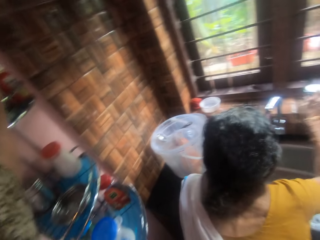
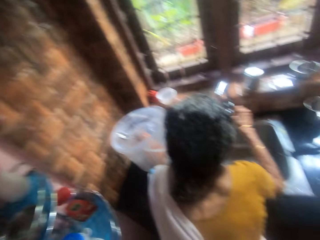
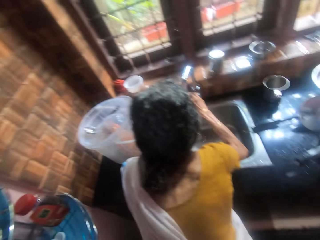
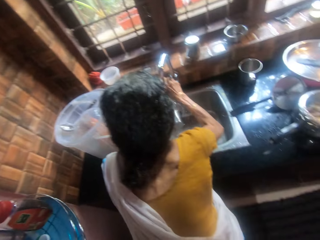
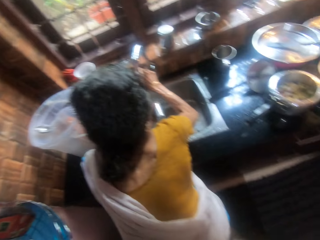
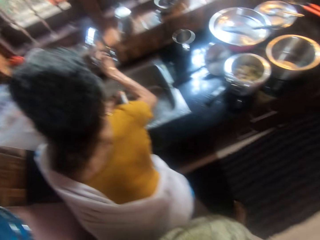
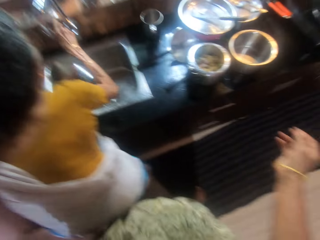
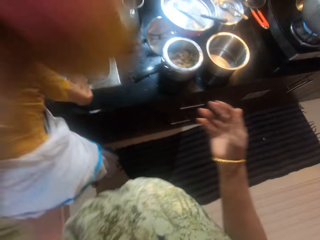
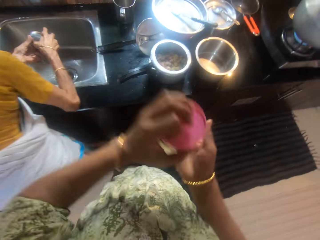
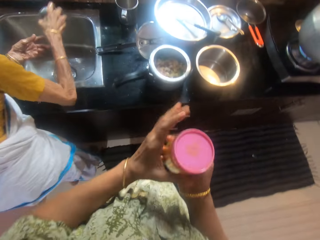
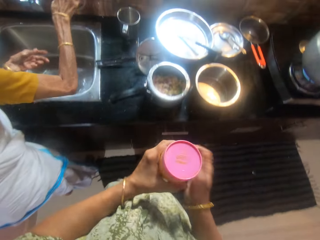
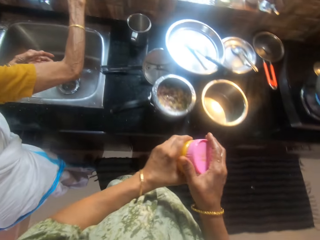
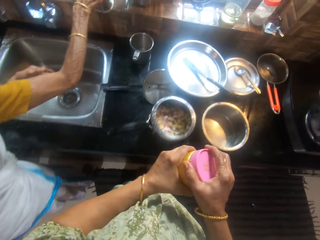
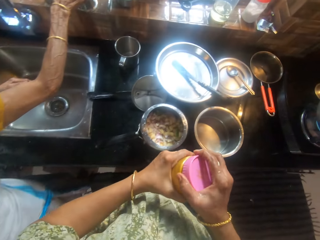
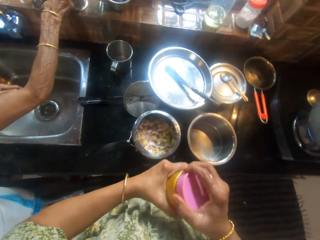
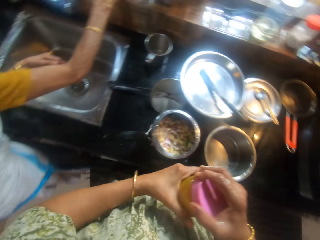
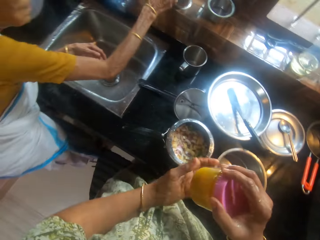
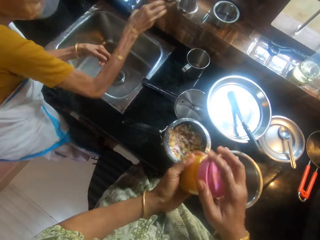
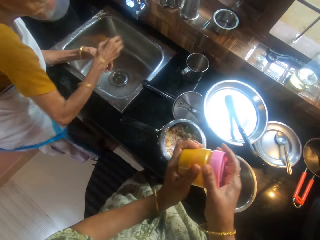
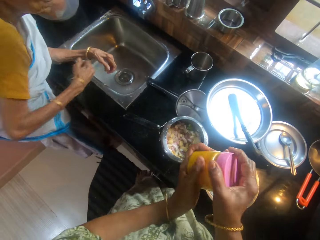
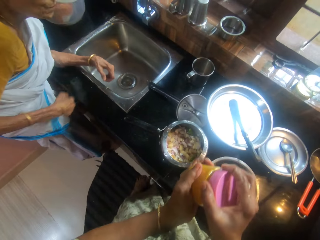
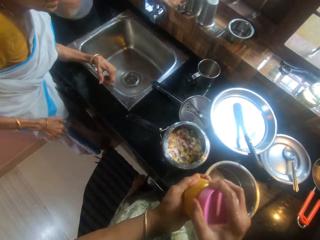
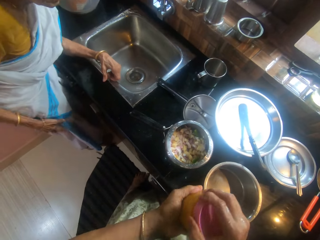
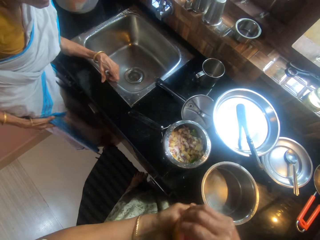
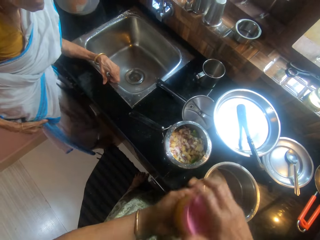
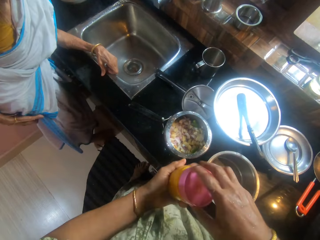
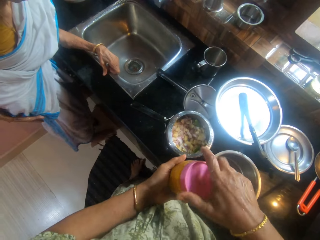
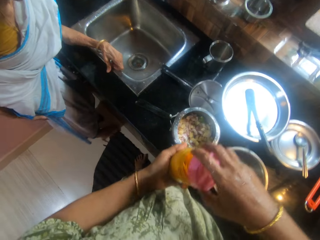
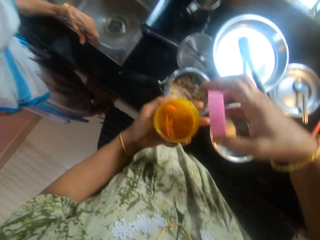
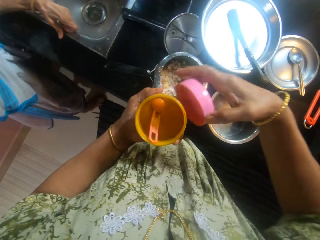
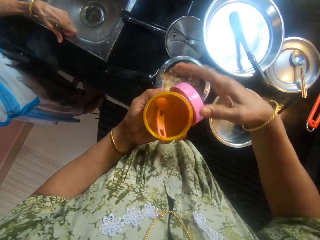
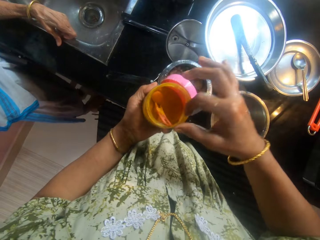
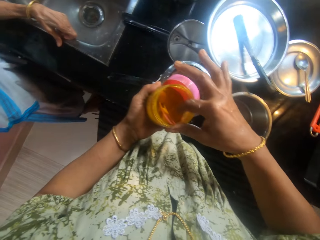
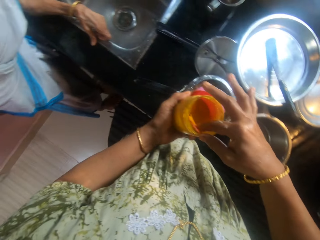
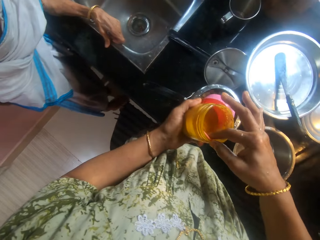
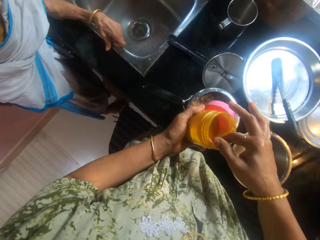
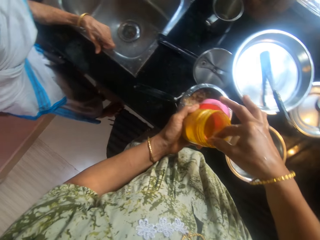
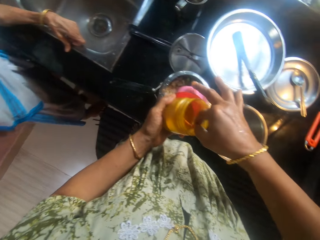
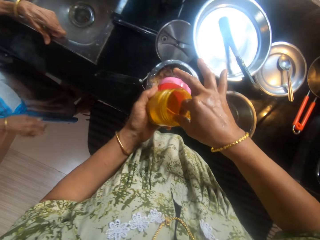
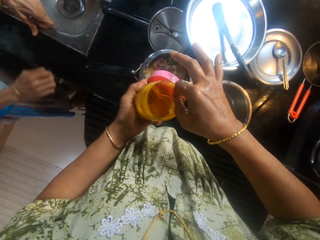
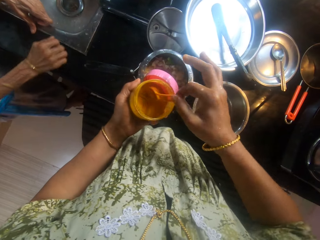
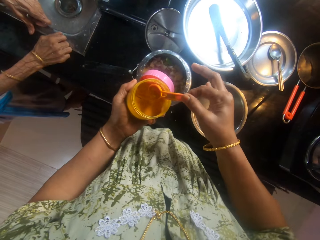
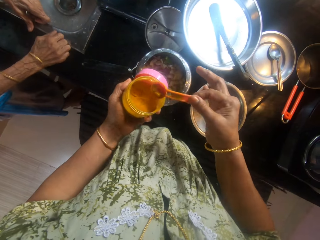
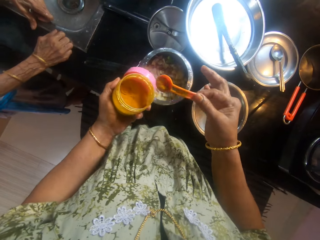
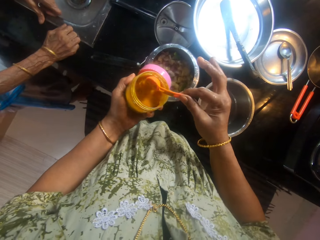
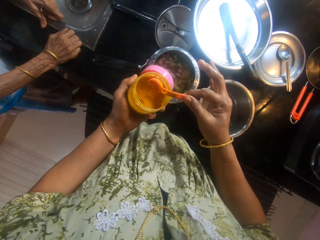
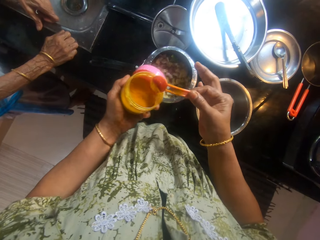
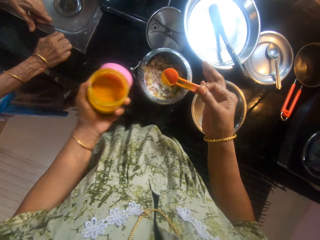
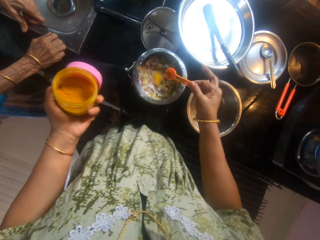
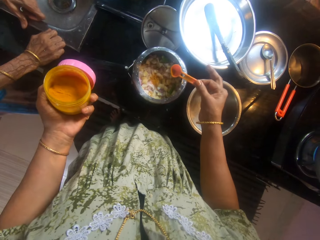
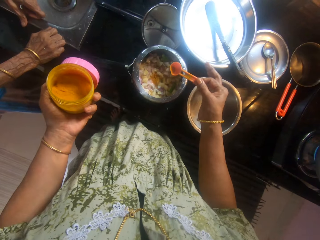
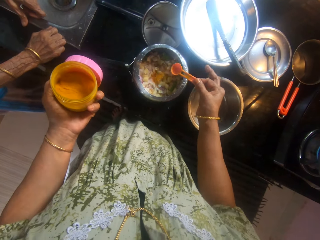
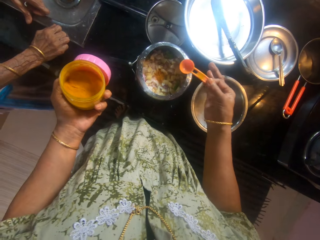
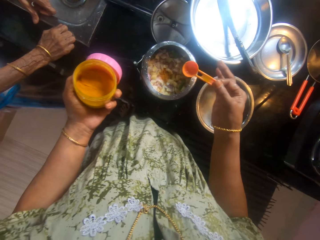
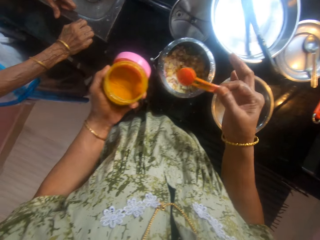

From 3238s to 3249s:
The camera wearer opens a container in her left hand with her right hand. She talks to a person. She takes the content of the container with a spoon in it with her right hand into a pot on the slab.

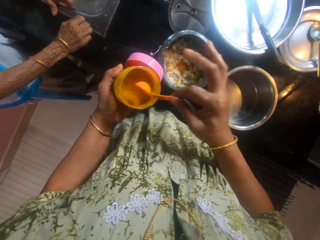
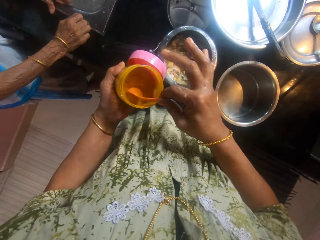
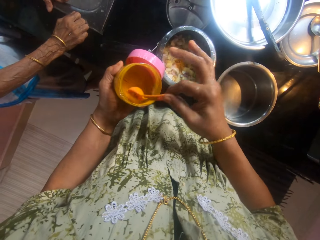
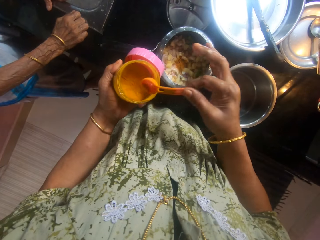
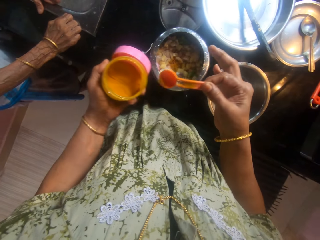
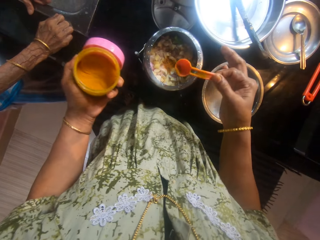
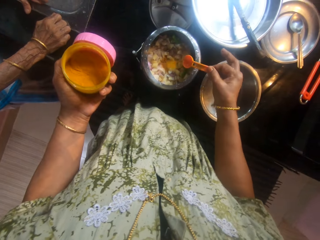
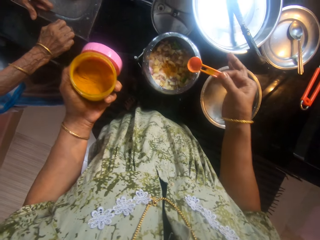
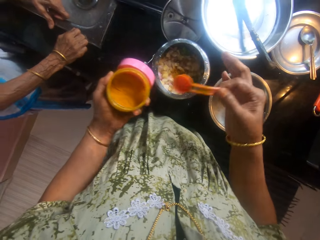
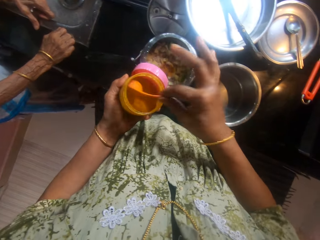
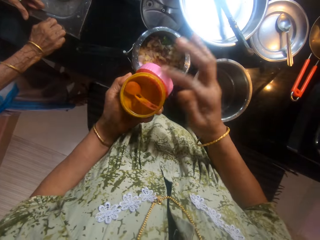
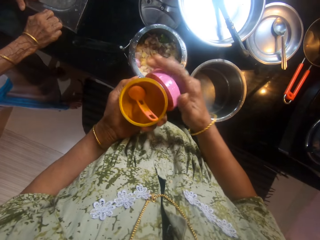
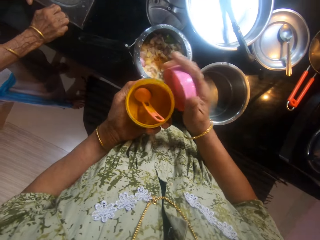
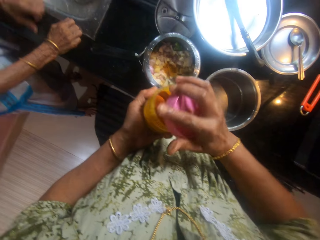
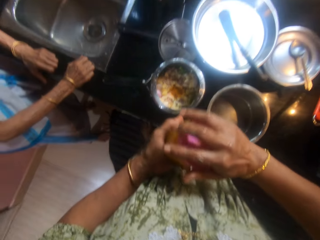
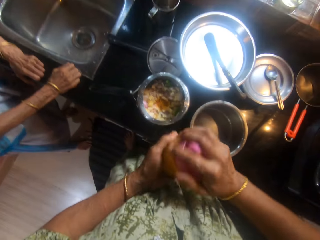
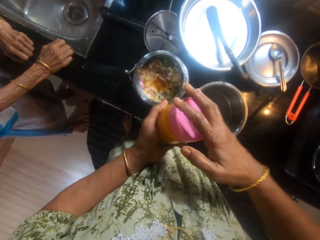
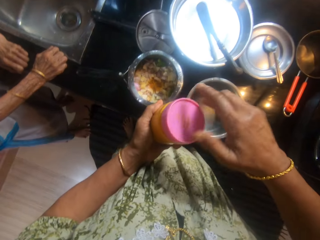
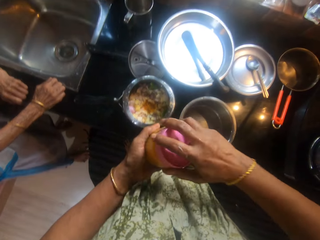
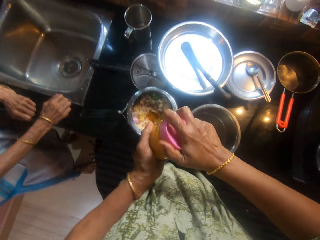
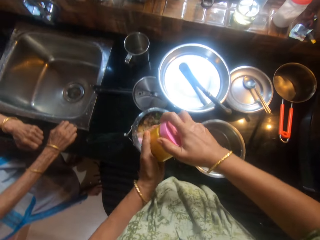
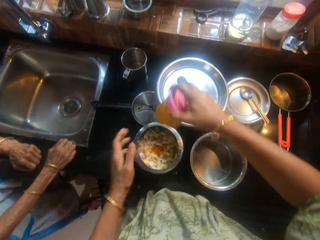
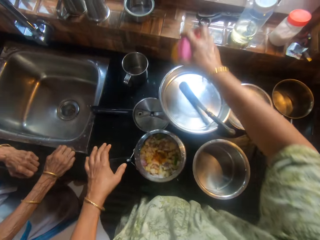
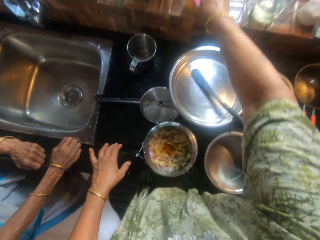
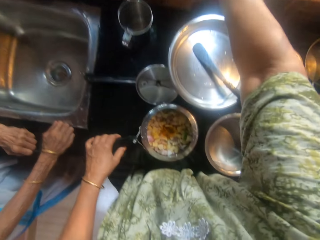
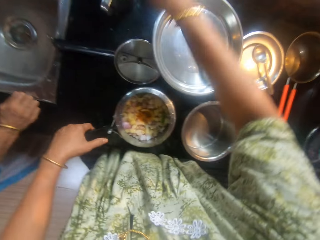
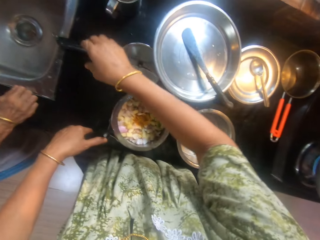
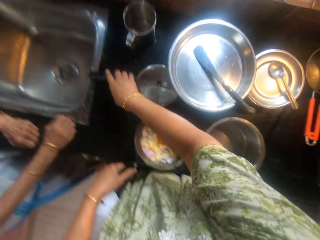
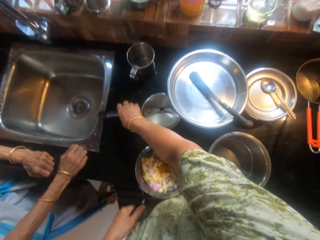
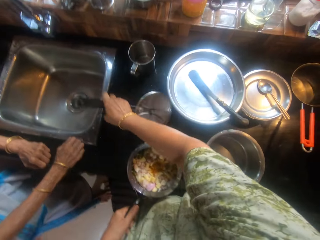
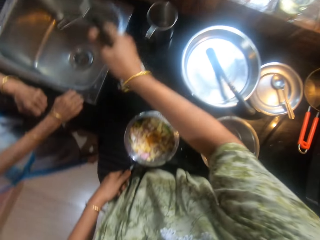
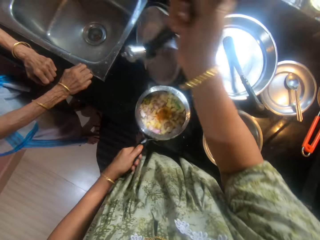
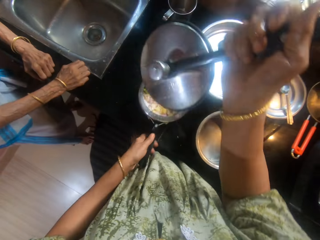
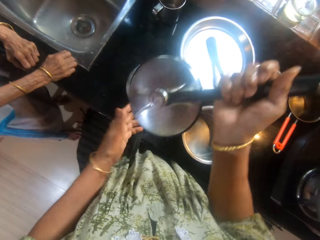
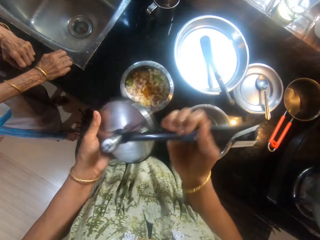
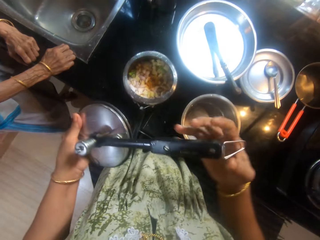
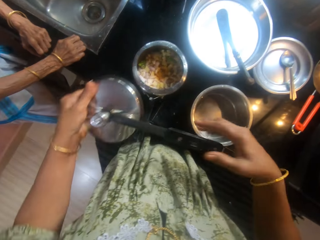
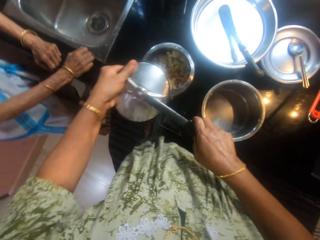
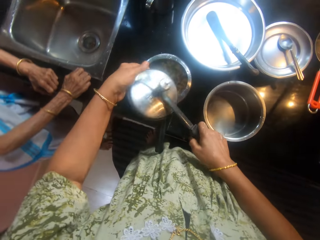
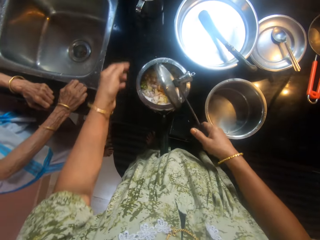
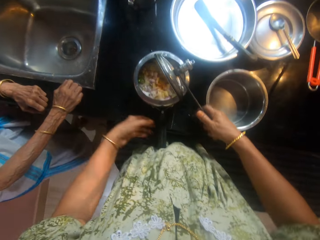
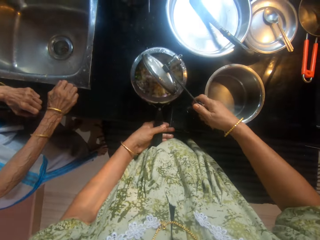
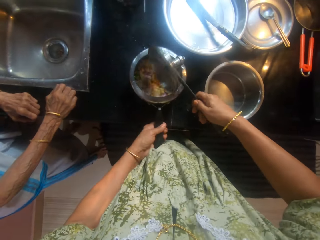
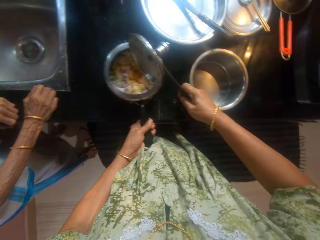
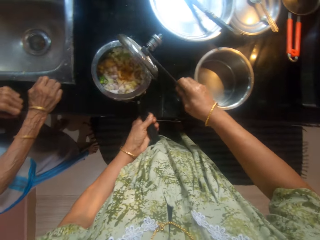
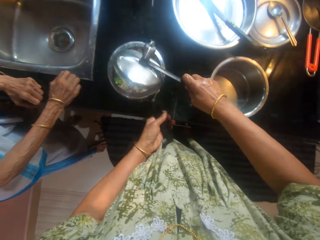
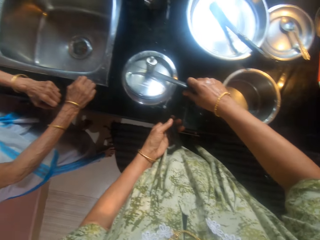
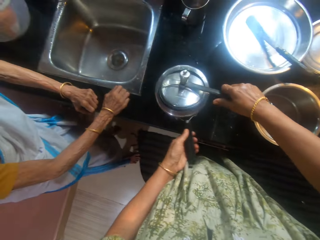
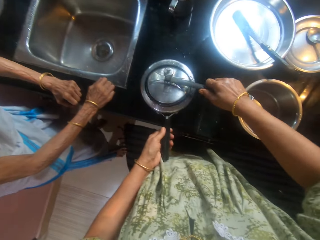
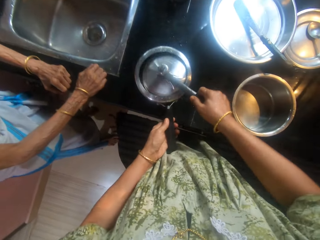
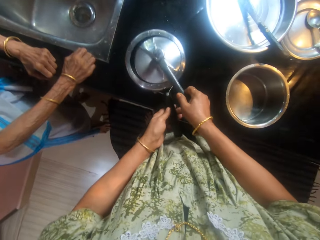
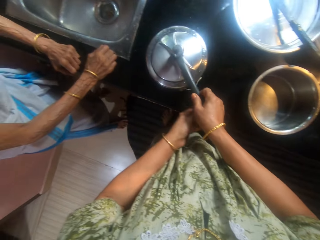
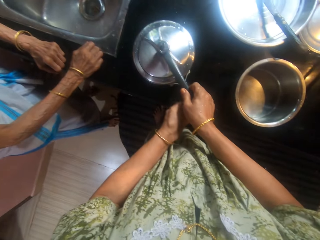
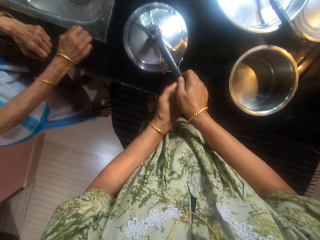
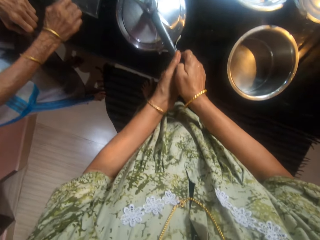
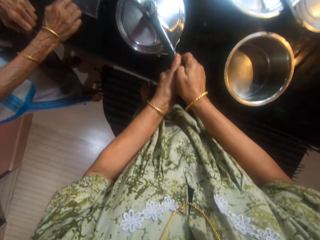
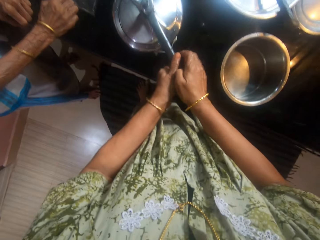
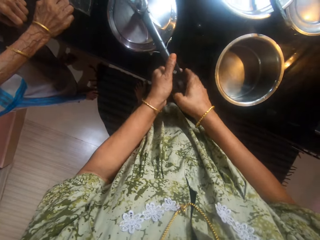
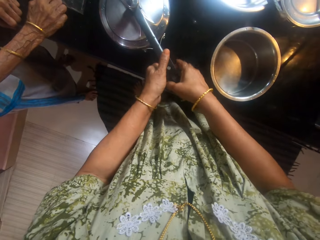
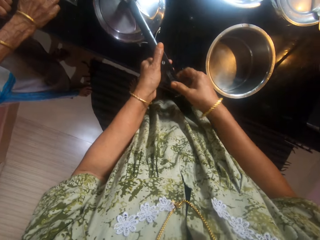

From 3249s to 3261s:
The camera wearer drops the spoon in the container. She closes the container. She places the container on the window with her right hand. She picks up the pot cover on the slab with her right hand and adjusts the pot on the slab with her left hand. She adjusts the cover with both hands. She closes the pot with her hands. She holds the pot with the left hand.
